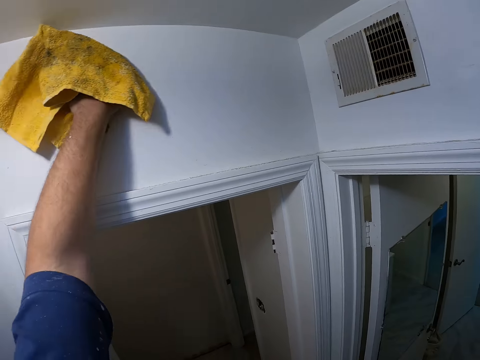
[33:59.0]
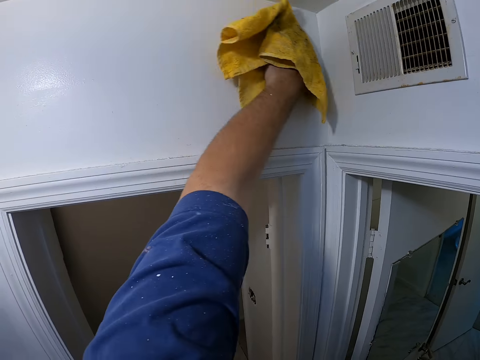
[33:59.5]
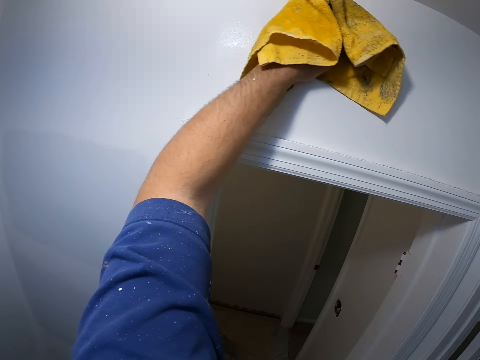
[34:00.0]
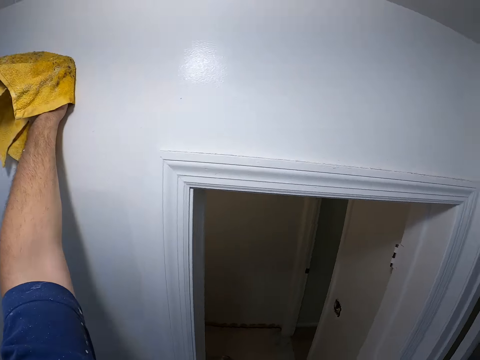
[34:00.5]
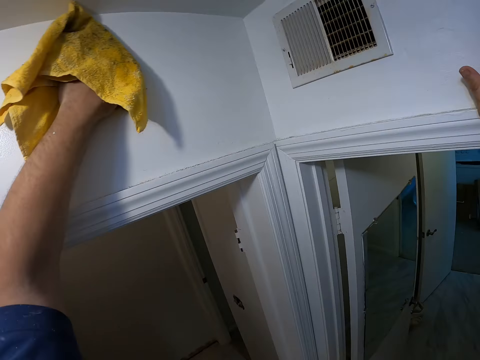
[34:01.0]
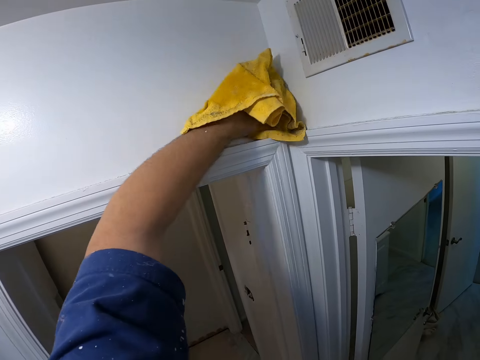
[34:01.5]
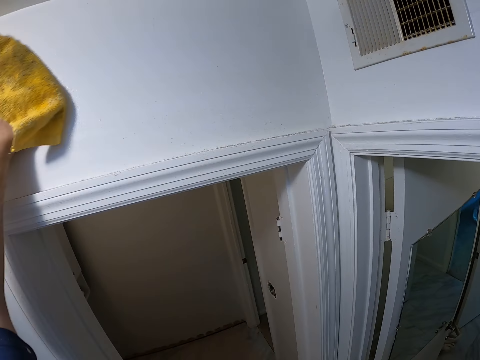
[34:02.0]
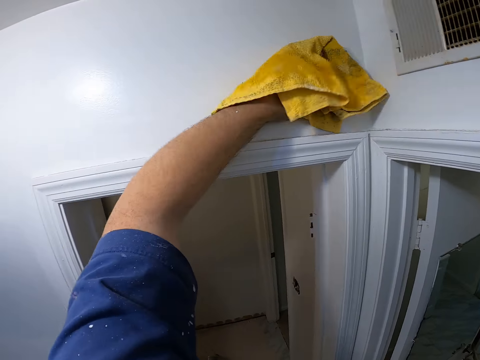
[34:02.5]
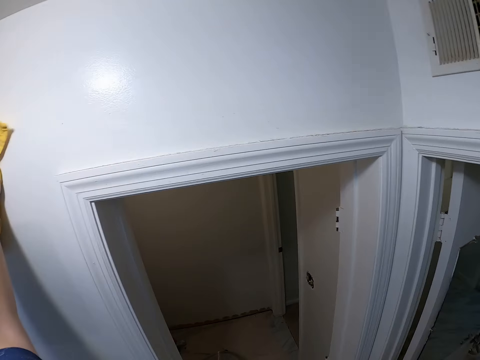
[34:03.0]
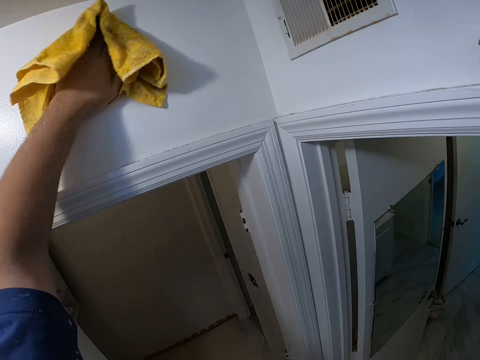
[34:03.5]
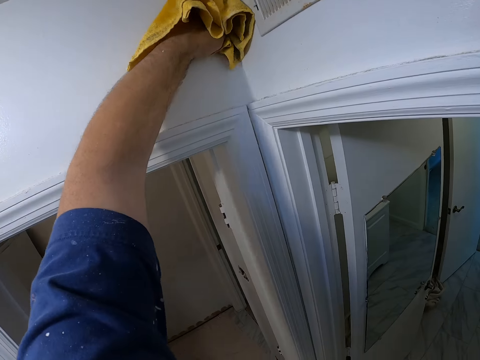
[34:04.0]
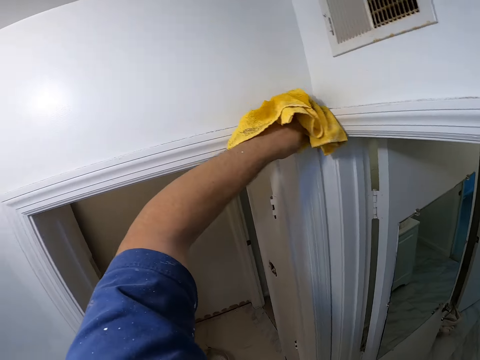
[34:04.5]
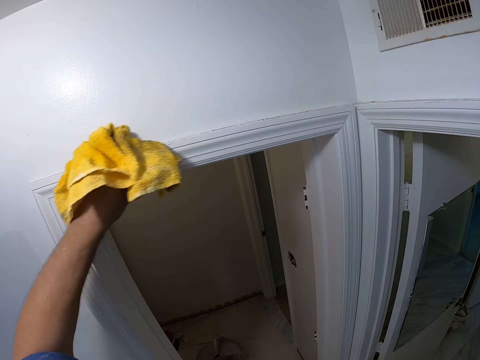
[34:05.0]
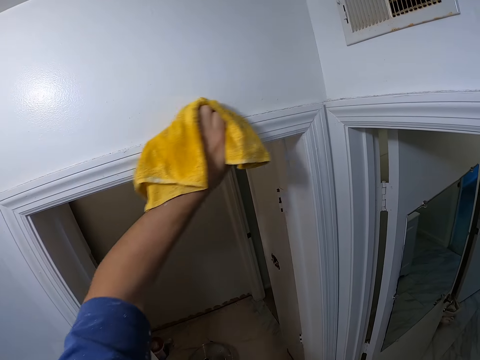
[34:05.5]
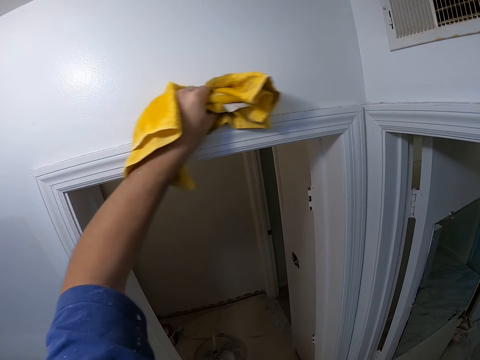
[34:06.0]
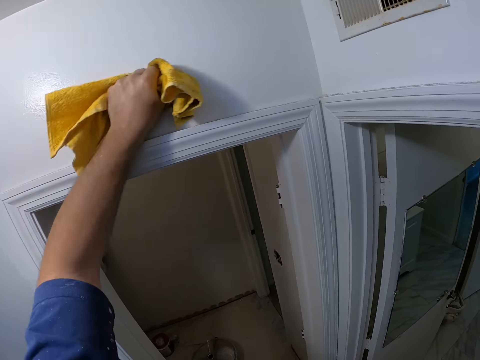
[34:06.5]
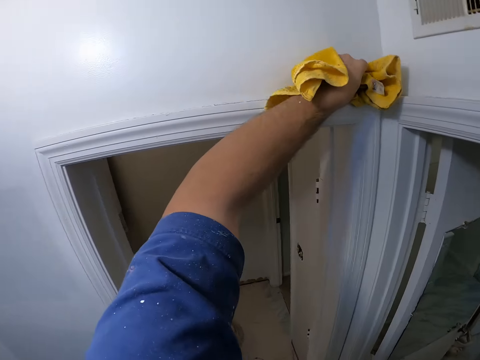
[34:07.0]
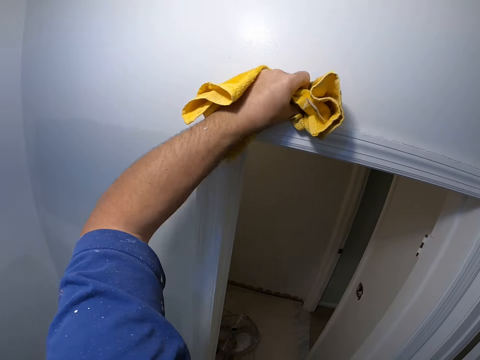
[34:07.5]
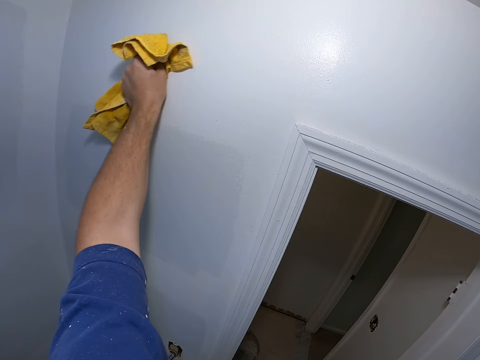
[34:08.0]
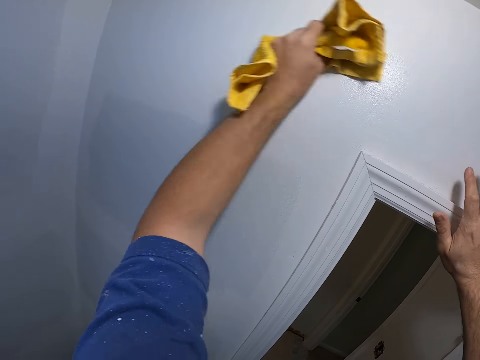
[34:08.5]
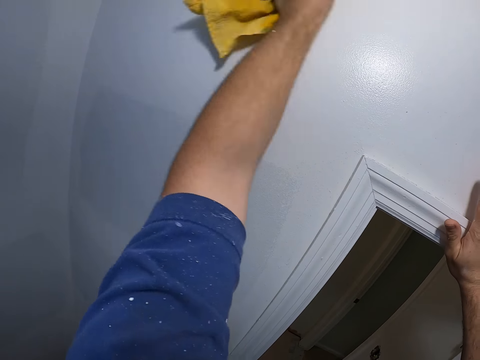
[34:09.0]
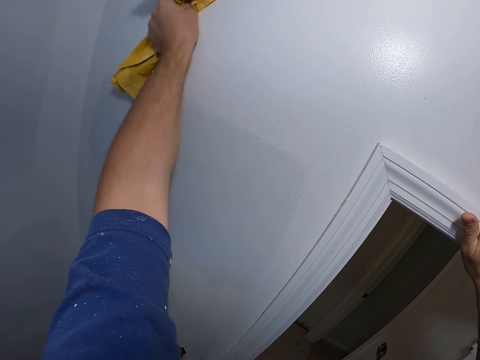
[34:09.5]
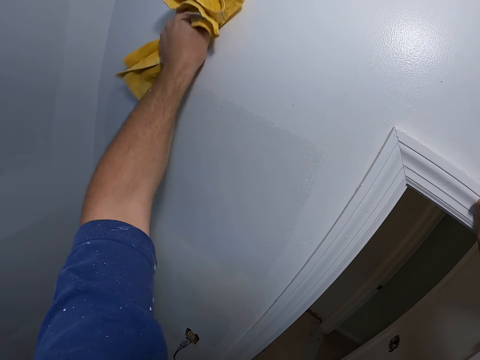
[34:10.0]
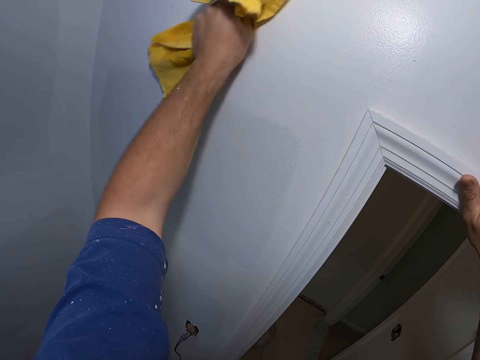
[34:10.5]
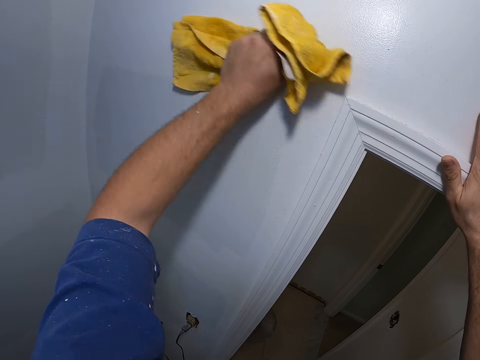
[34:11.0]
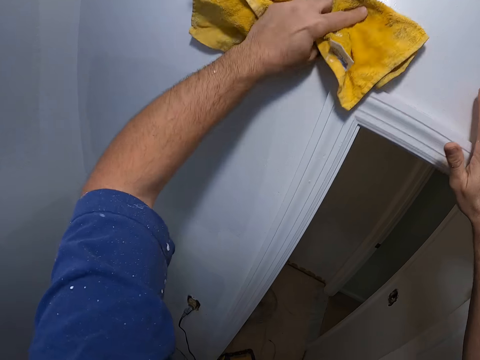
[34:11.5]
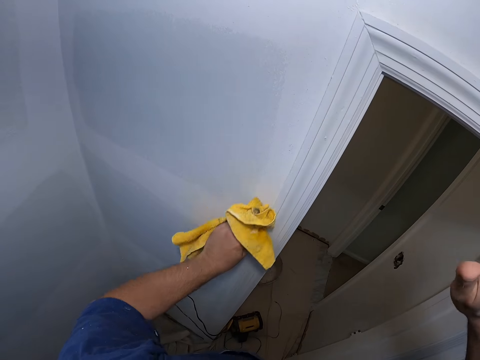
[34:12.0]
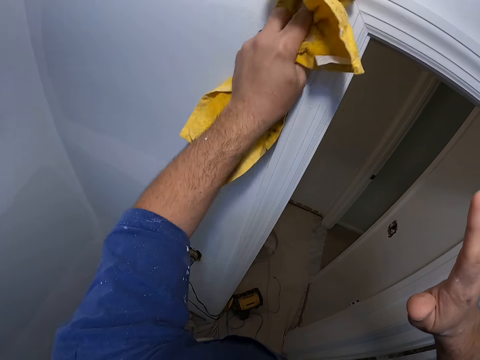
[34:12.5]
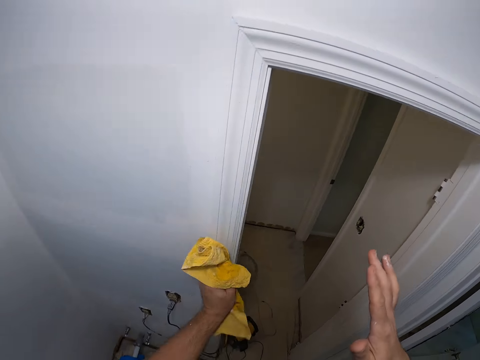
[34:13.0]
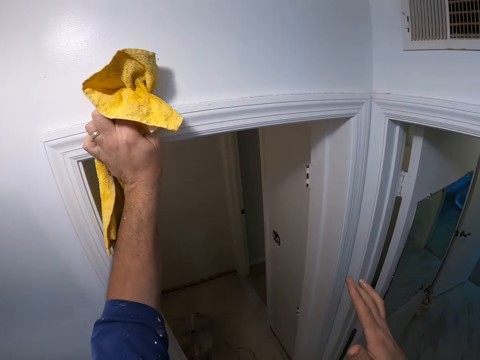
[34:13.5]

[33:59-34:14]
The camera wearer wipes the wall with the piece of cloth.

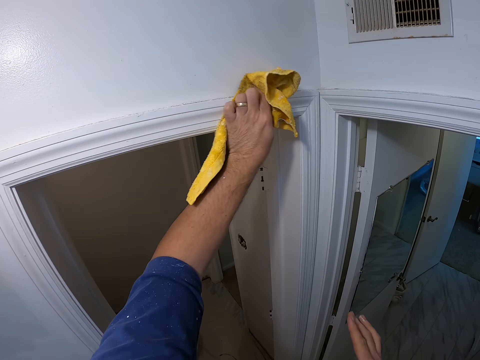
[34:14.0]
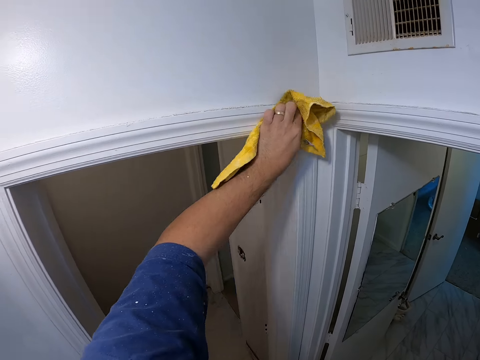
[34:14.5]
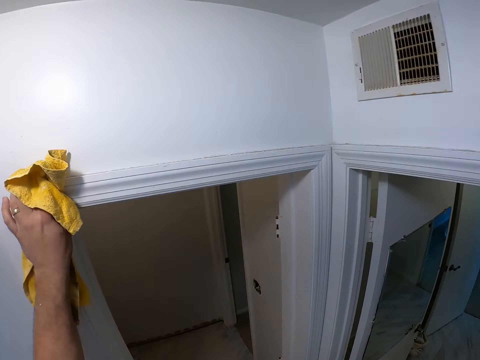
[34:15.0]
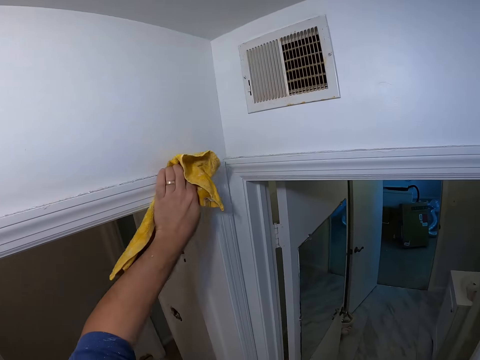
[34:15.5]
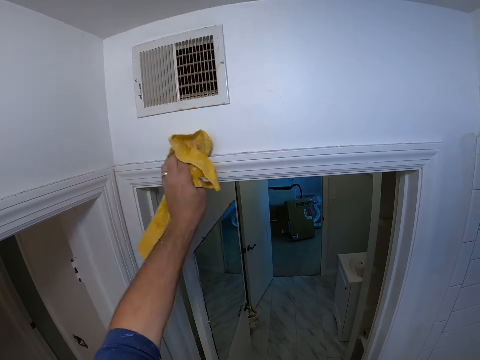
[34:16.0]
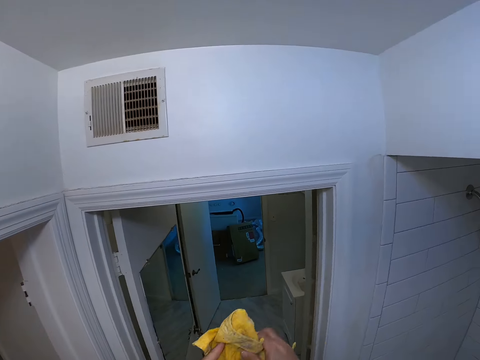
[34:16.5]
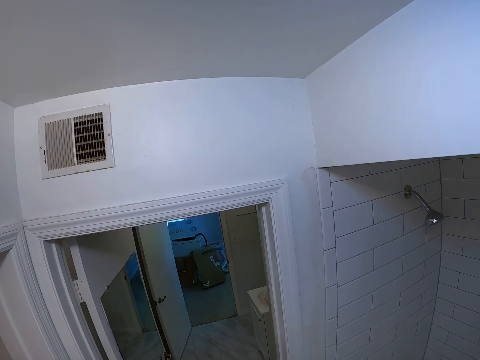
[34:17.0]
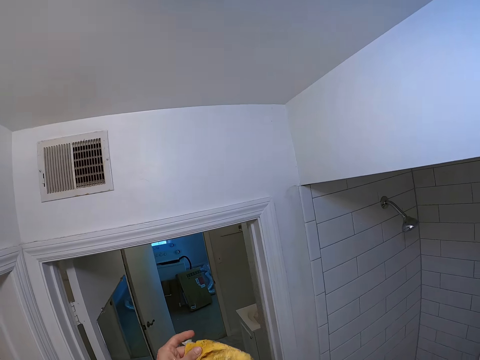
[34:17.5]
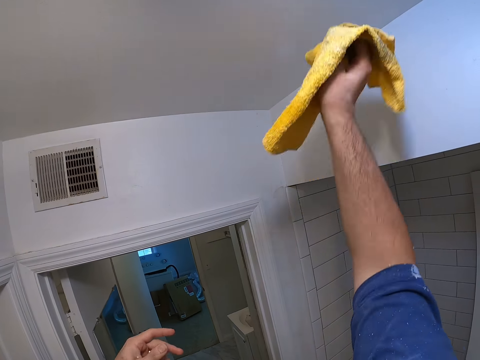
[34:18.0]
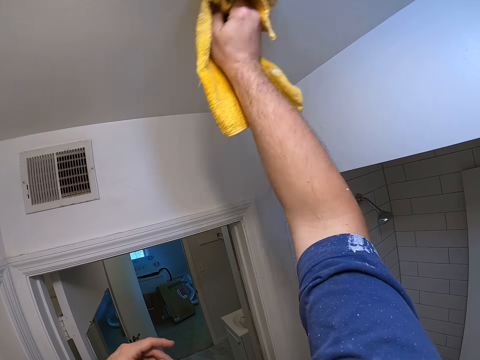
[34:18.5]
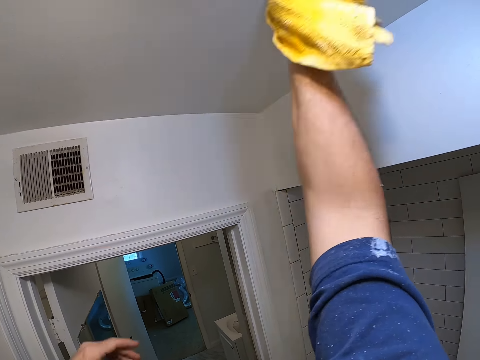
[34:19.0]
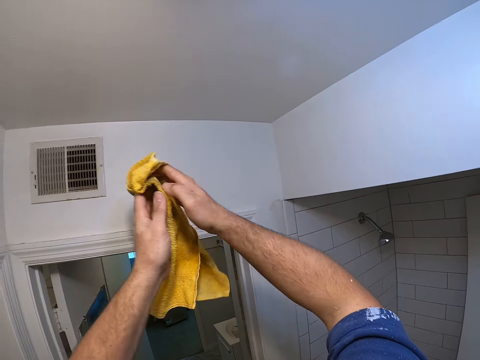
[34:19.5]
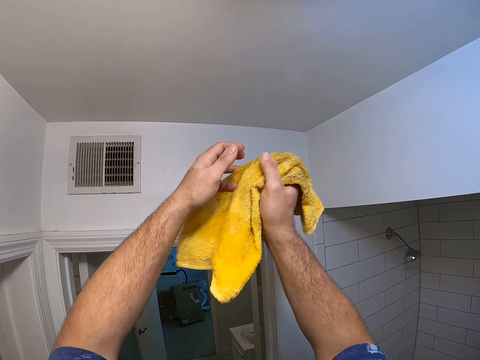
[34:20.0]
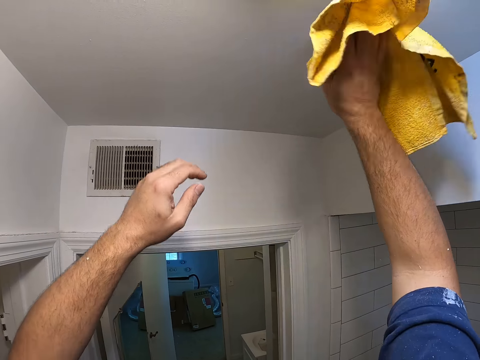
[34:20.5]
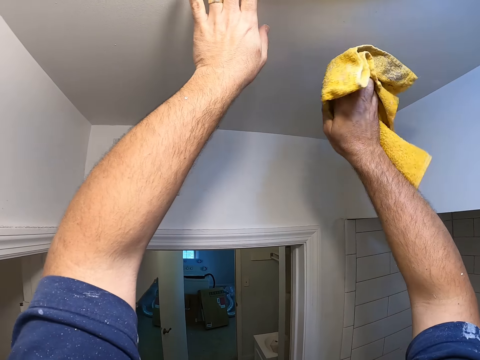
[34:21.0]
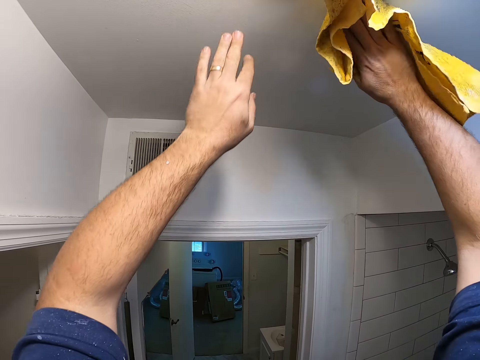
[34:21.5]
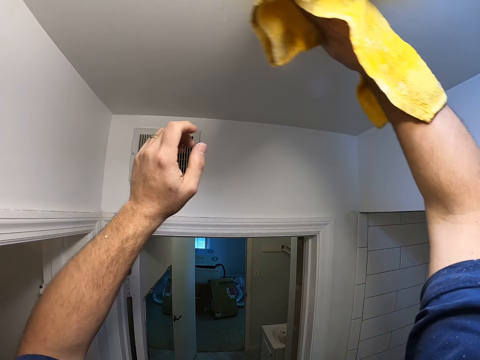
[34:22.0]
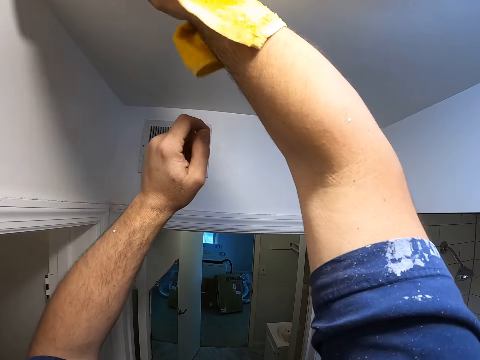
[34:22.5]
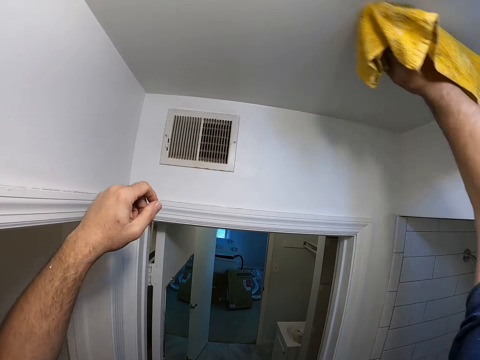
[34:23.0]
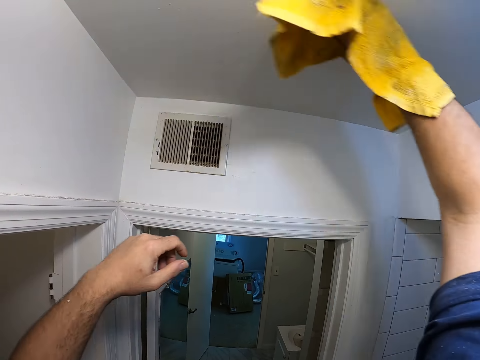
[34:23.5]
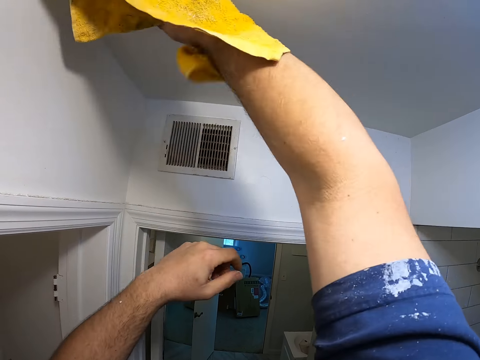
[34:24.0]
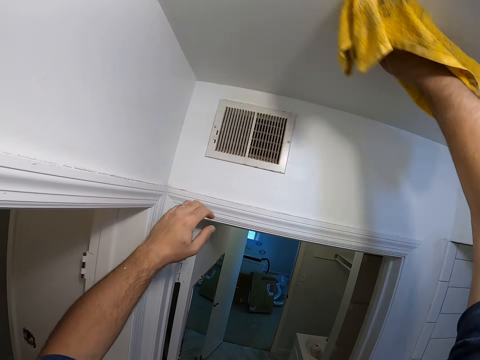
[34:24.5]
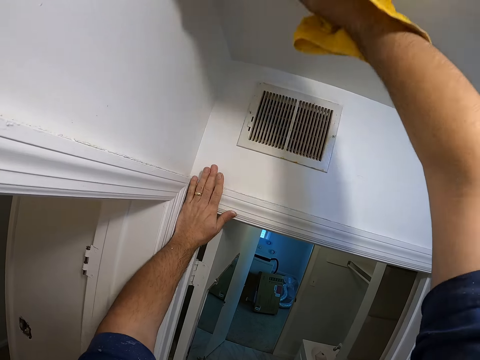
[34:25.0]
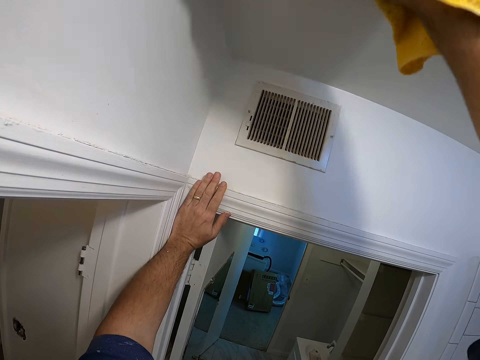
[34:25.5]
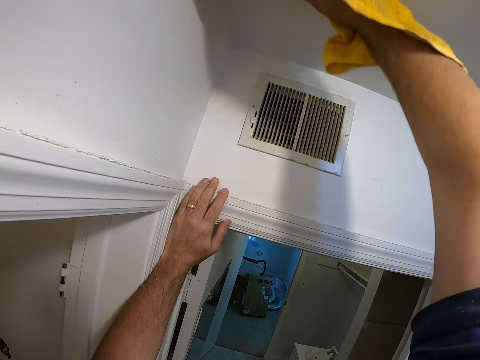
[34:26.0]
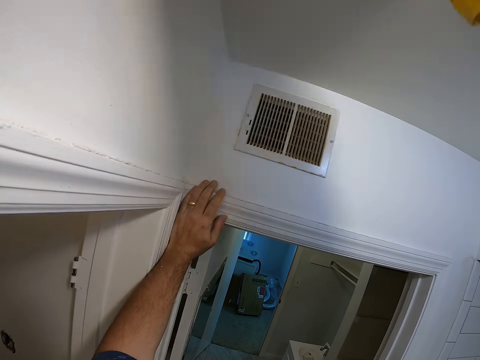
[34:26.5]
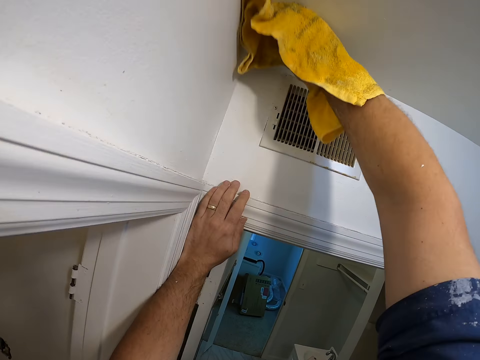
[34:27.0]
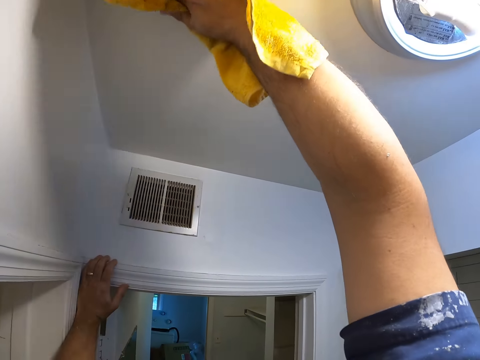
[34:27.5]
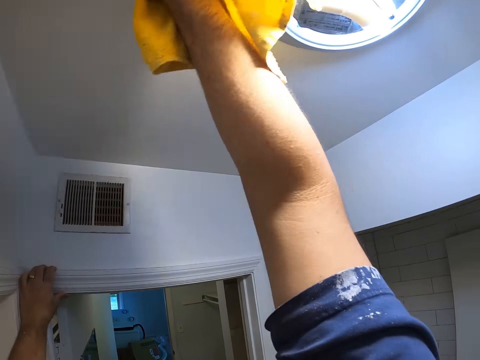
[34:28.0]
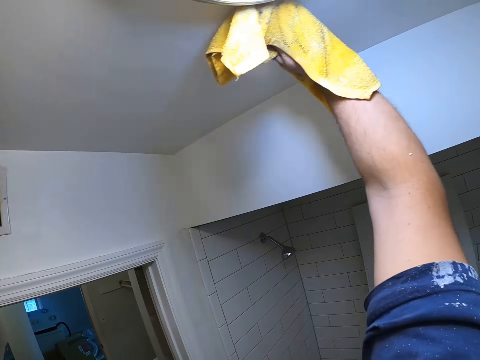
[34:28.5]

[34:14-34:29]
The camera wearer transfers the piece of cloth to his right hand. He wipes the ceiling with the piece of cloth. He holds the piece of cloth with both hands. He wipes the ceiling with the piece of cloth in his right hand. He holds the ceiling with his left hand. He removes his left hand. He wipes the ceiling with the piece of cloth. He holds the wall with his left hand.
